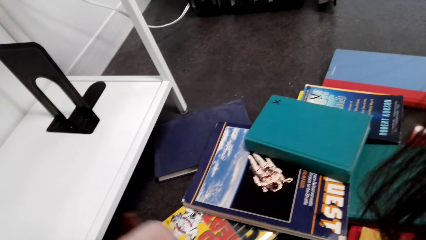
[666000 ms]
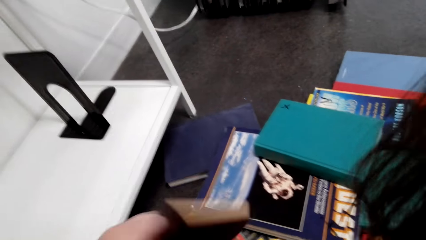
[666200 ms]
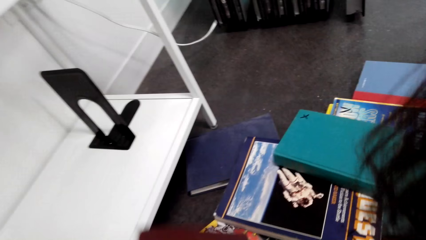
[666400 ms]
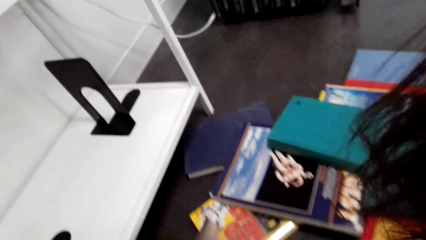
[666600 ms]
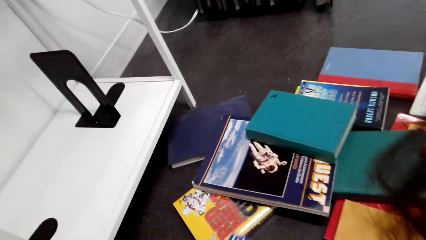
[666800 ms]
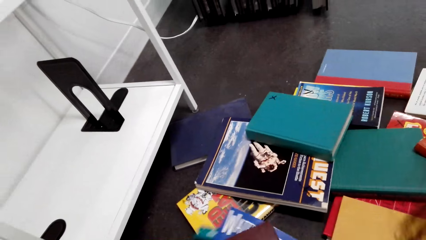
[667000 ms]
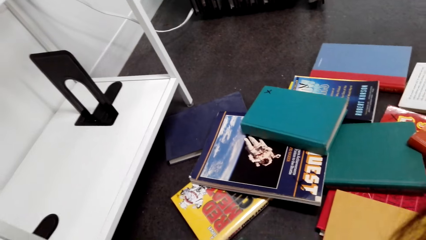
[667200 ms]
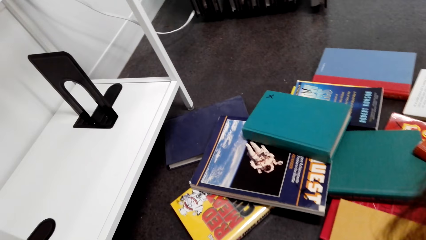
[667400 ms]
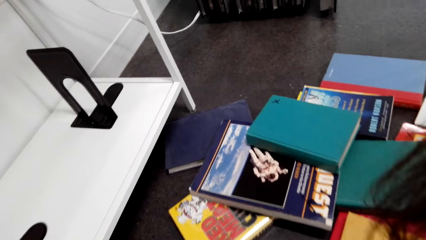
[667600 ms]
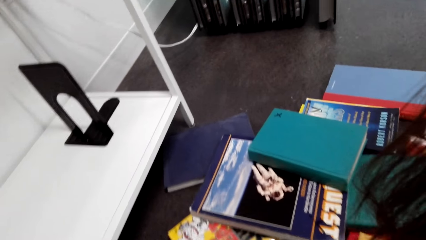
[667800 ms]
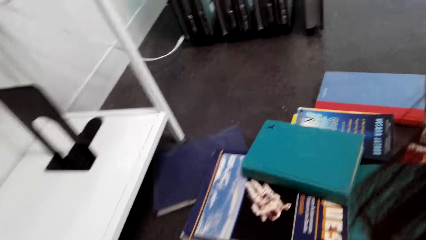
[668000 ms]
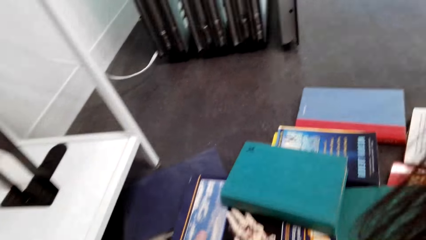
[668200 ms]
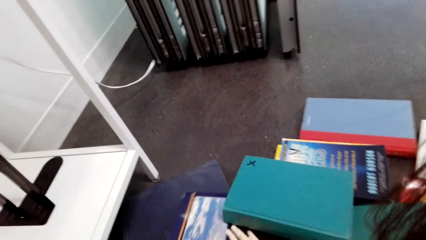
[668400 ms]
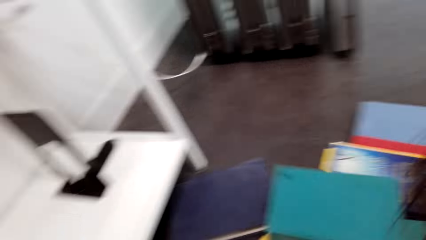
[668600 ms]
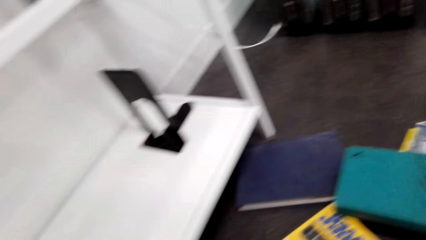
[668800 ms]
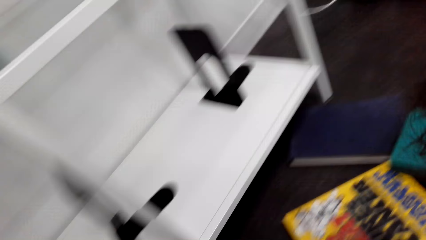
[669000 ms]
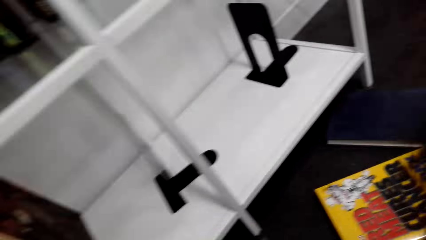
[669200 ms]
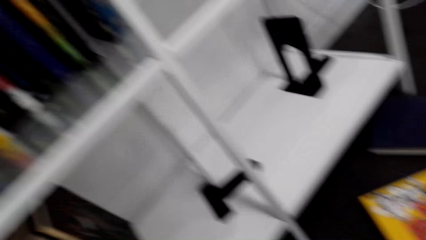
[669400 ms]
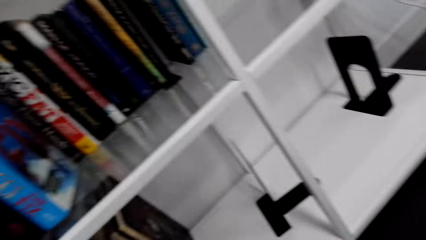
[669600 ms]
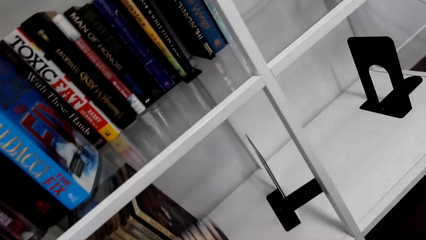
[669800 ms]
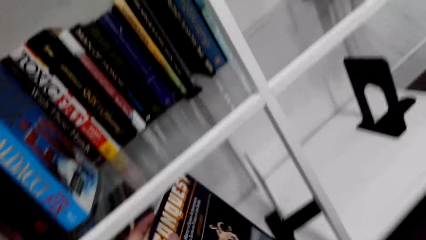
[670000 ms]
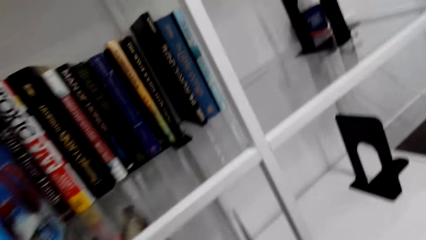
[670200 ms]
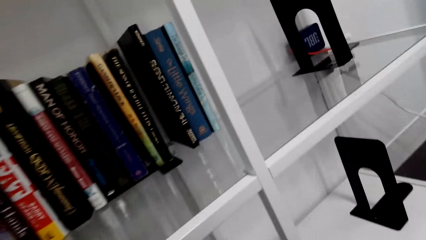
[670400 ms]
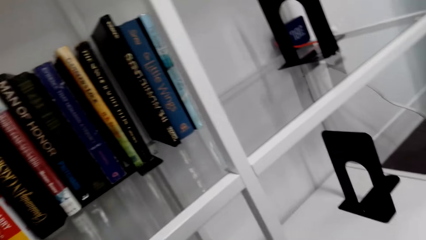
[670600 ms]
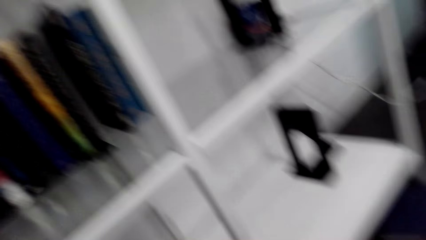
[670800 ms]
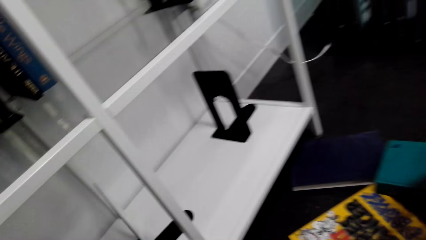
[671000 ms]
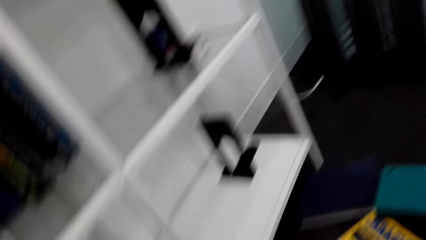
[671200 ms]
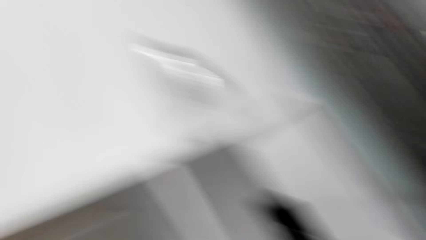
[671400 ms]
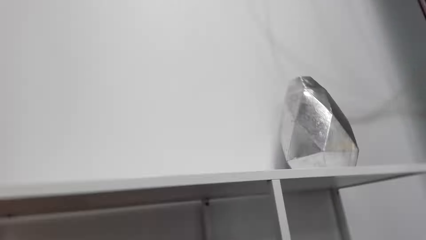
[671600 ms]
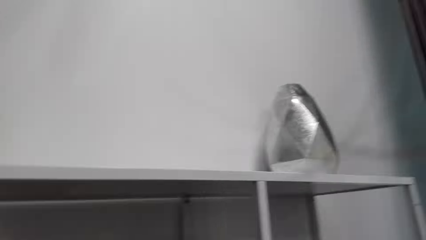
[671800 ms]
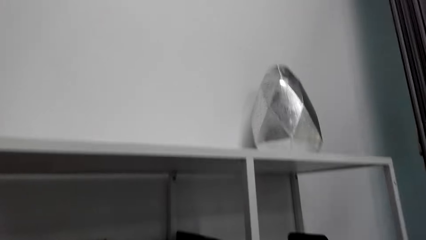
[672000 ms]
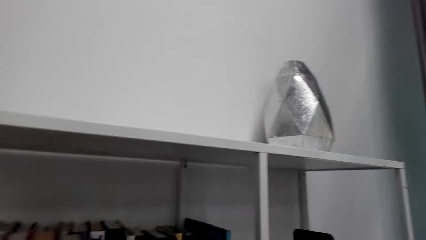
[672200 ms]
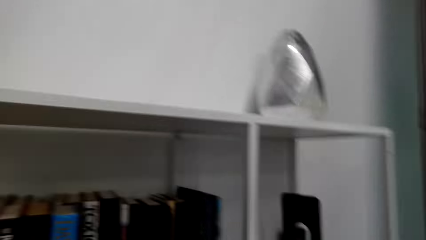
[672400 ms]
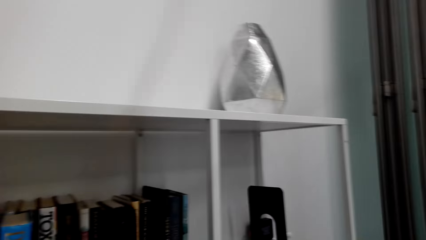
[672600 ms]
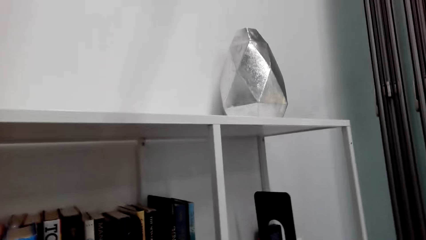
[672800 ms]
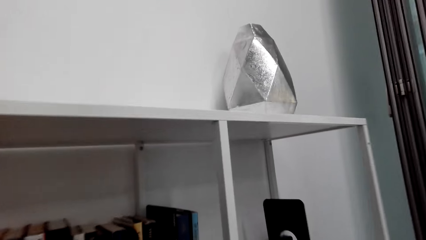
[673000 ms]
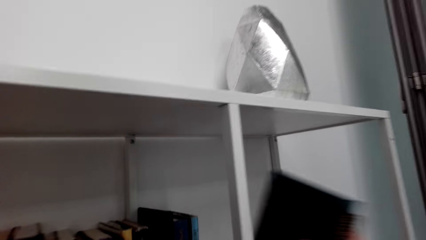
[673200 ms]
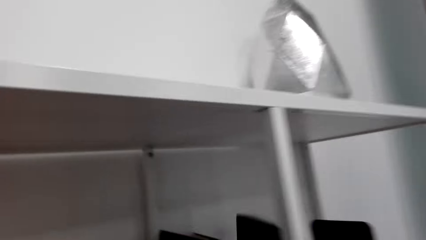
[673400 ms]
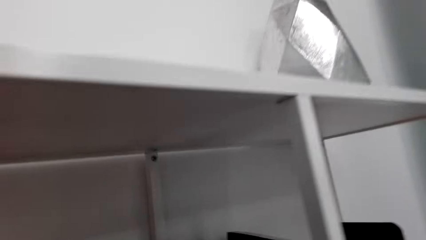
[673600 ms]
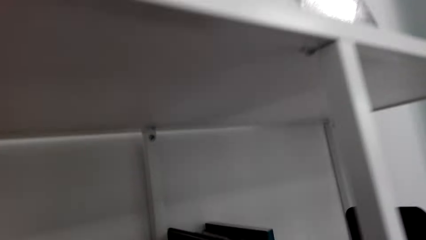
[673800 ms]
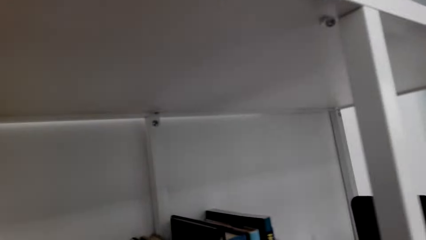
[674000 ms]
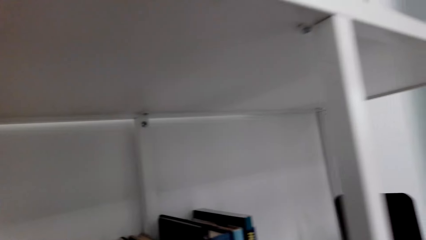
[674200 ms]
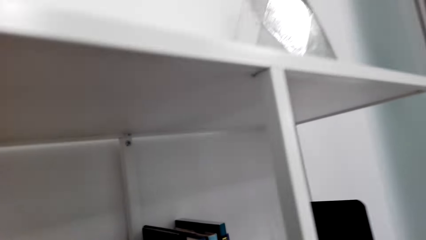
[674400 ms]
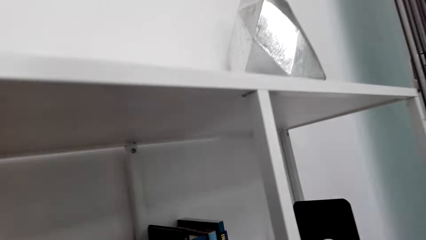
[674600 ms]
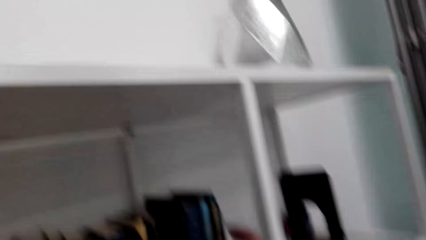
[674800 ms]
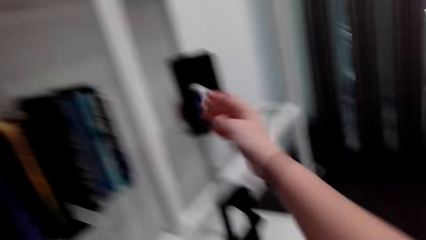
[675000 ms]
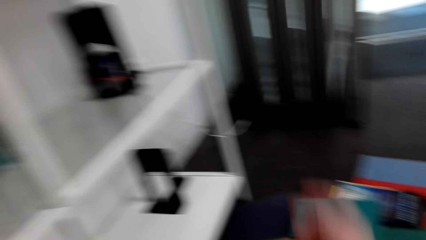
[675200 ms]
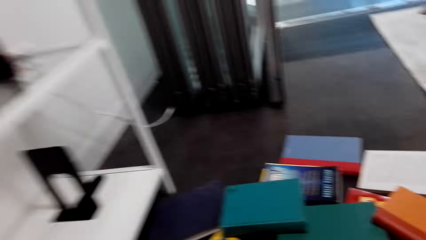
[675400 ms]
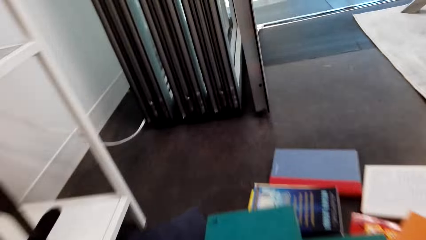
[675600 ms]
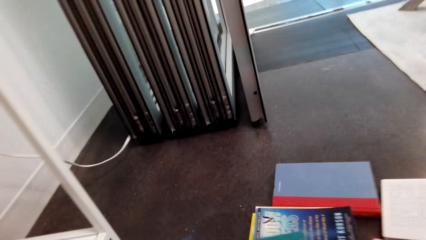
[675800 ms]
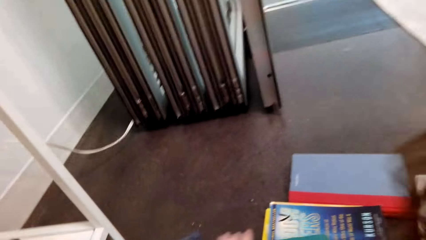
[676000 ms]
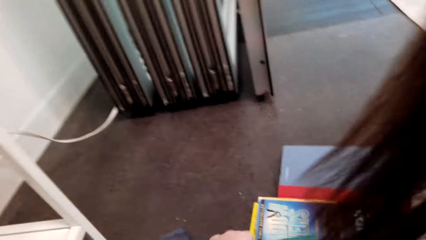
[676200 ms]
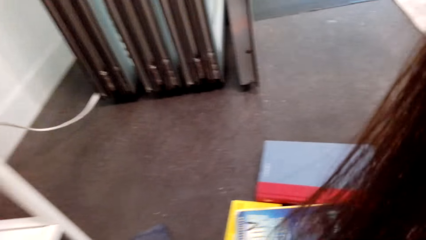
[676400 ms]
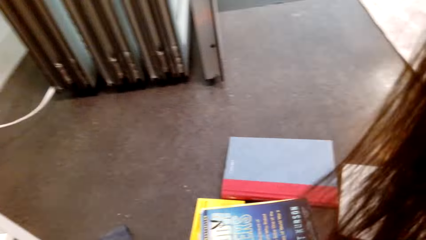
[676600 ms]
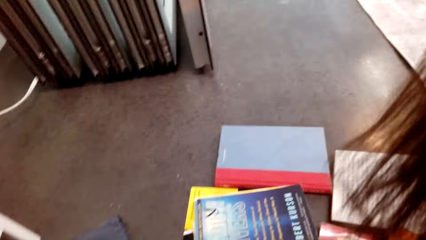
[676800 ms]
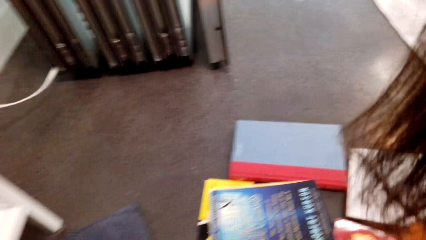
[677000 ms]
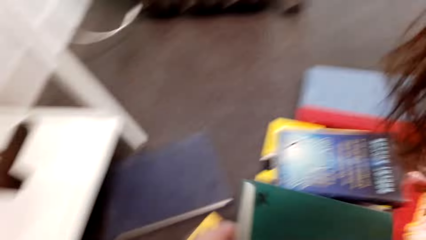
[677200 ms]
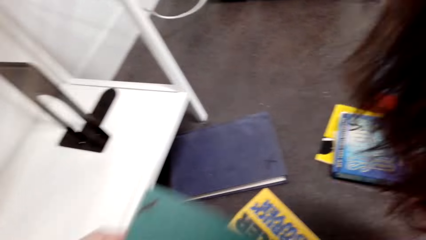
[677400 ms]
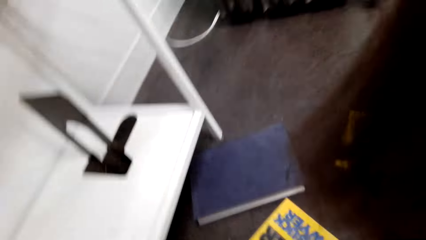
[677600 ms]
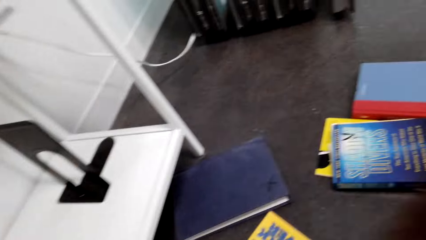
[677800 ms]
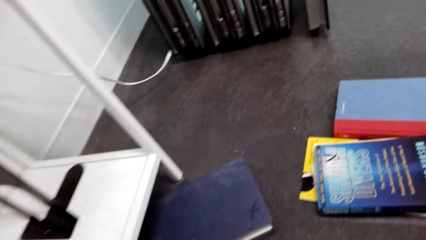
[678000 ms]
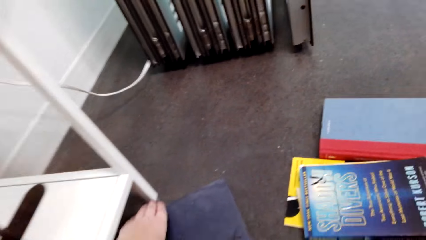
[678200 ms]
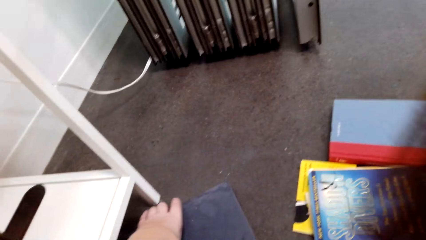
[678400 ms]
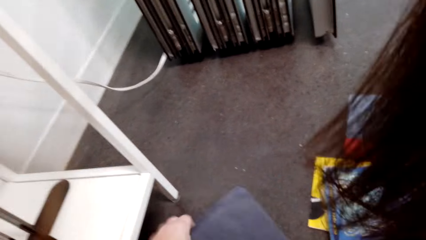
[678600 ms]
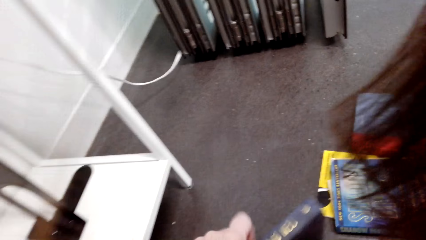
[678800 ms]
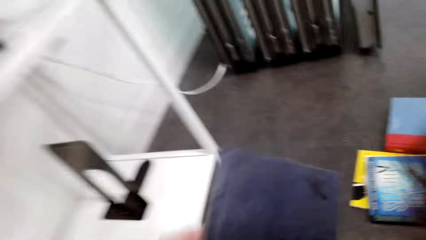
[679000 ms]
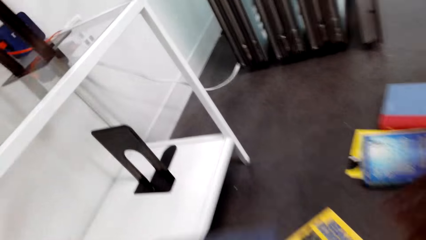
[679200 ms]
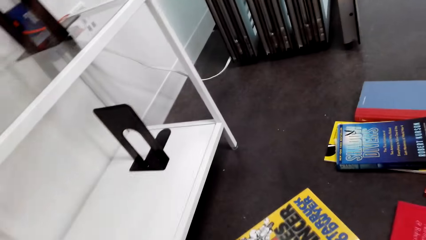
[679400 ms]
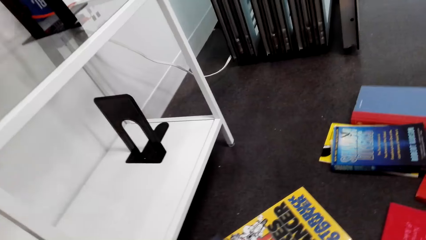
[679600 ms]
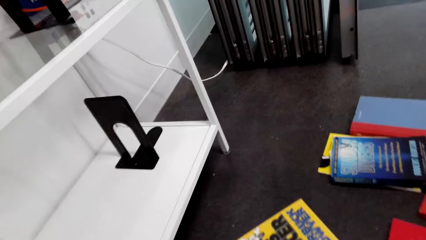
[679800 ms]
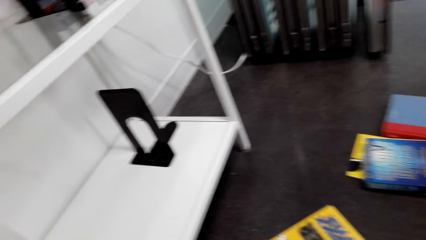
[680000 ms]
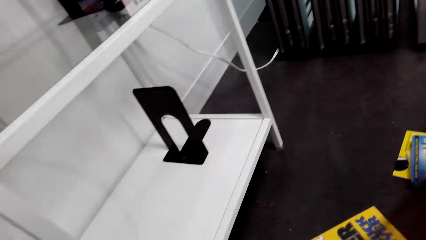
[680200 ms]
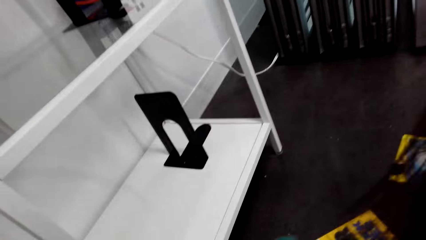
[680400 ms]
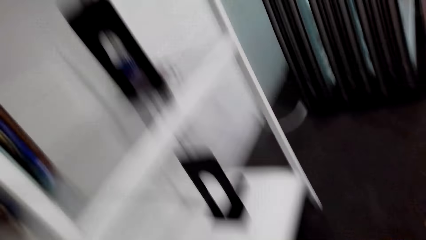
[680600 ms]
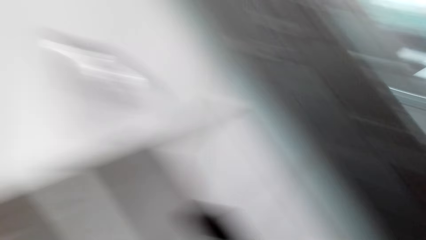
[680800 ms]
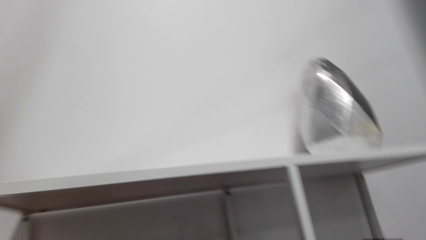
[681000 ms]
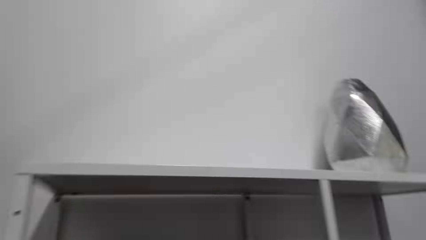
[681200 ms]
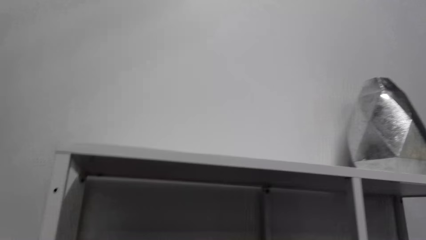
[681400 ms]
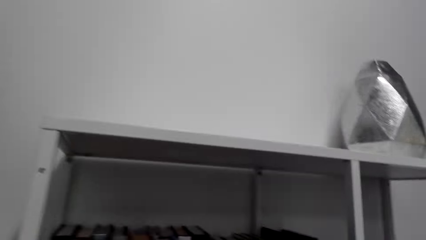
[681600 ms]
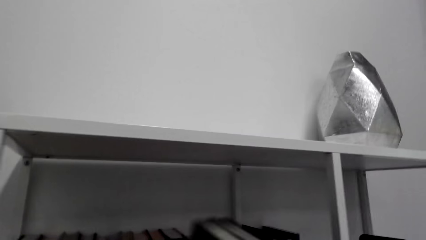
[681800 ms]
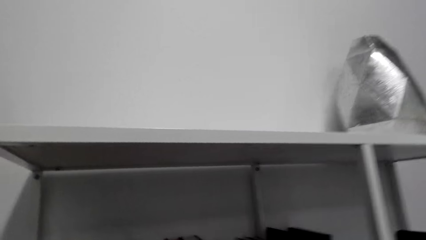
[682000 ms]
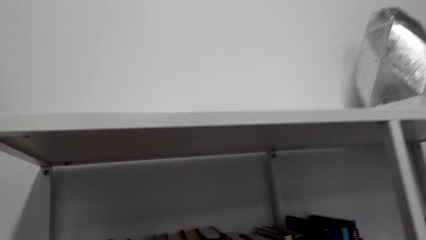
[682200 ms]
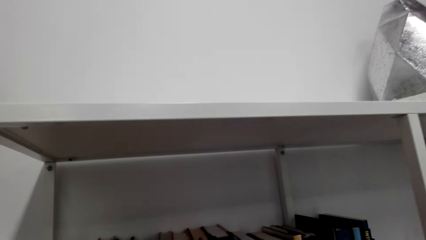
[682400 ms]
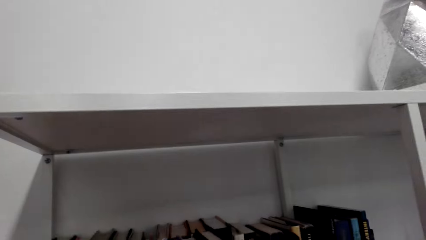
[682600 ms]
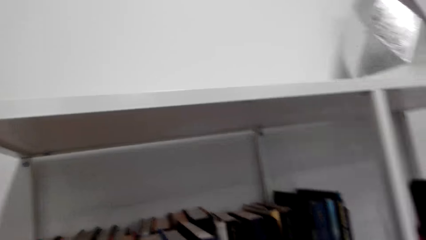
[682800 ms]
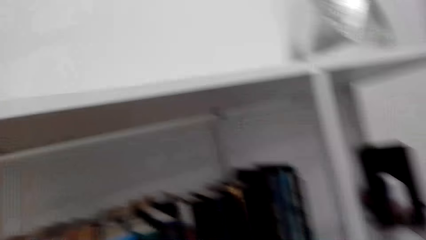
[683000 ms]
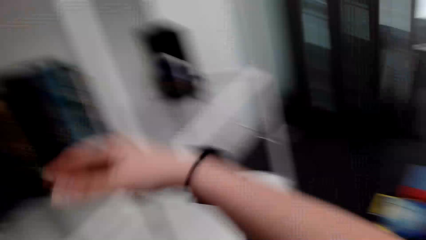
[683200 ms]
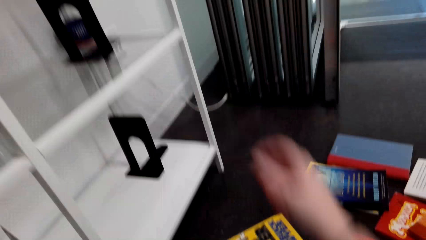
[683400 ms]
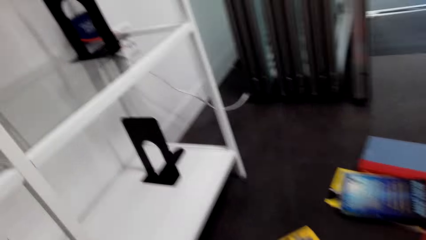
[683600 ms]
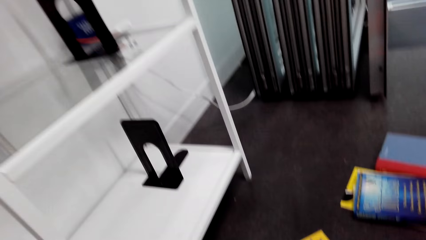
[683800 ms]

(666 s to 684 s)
The camera wearer picks books. They arrange books on a shelf. They place the books in the shelf. They walk in the room. They look around the room. They place the books in the shelf. They arrange books on the shelf. They look around the room. They walk in the room. They pick up books from the floor. They walk in the room. They arrange books on the shelf.
